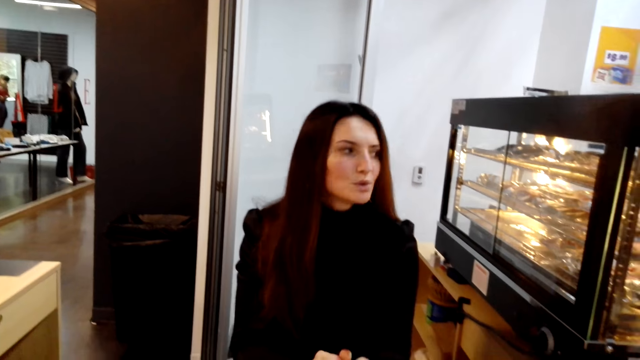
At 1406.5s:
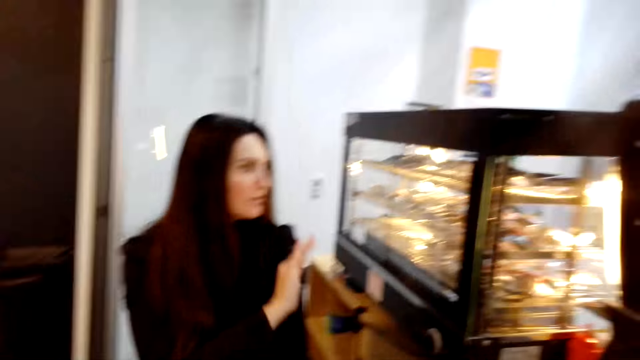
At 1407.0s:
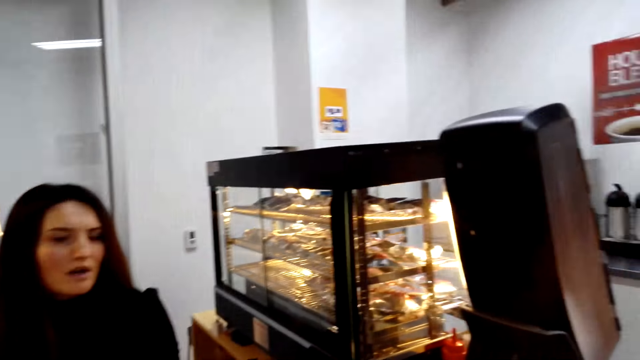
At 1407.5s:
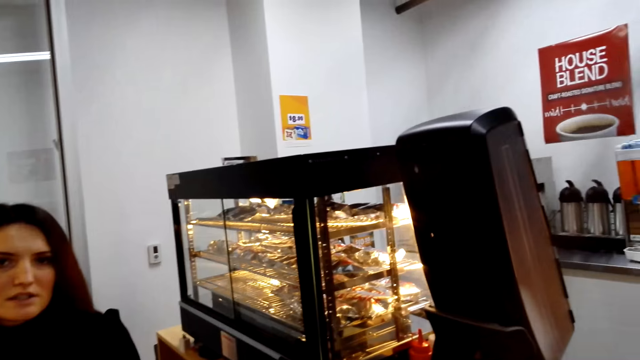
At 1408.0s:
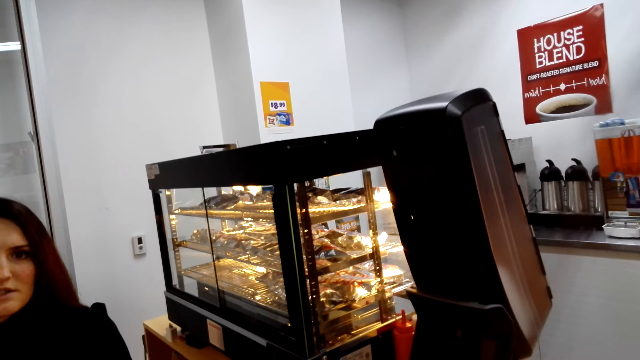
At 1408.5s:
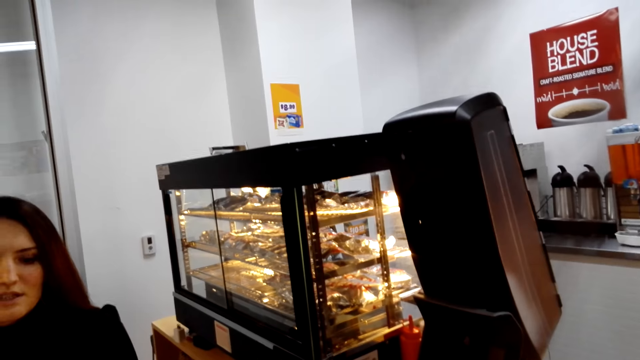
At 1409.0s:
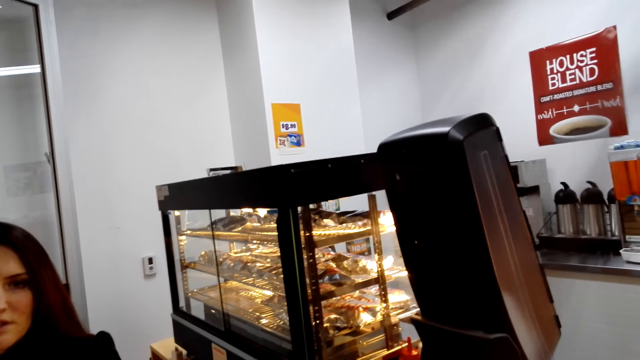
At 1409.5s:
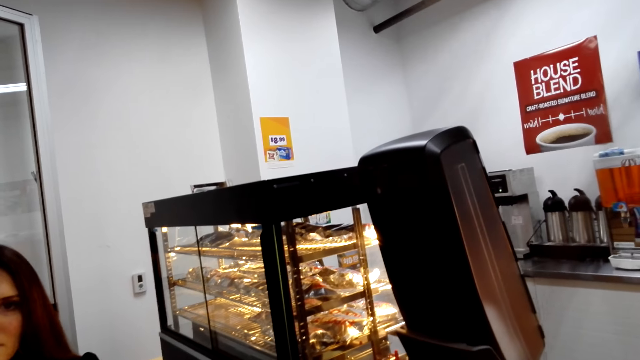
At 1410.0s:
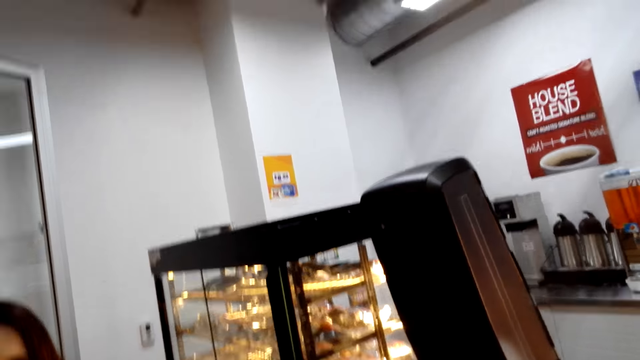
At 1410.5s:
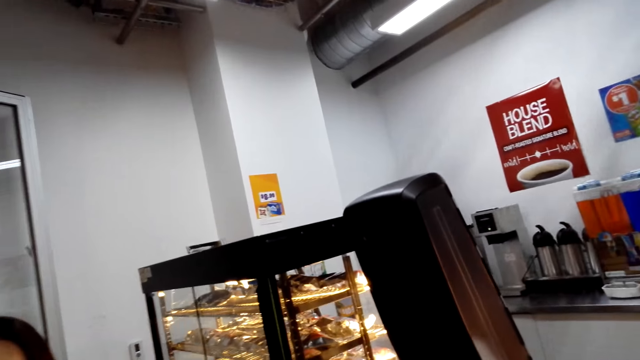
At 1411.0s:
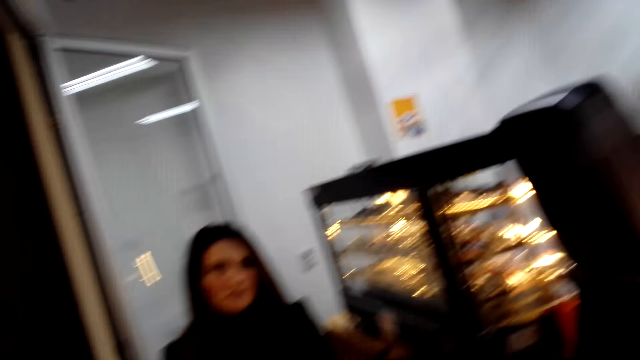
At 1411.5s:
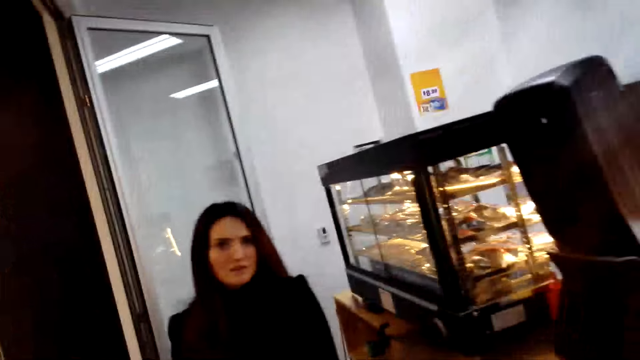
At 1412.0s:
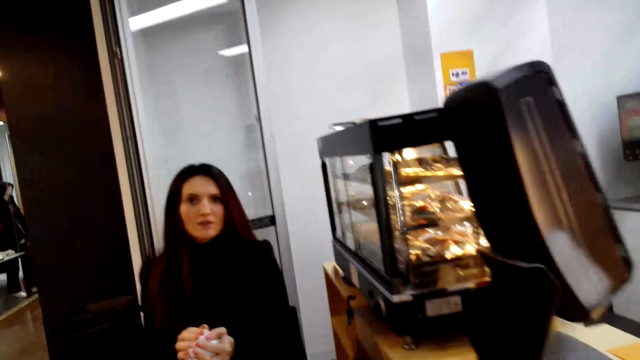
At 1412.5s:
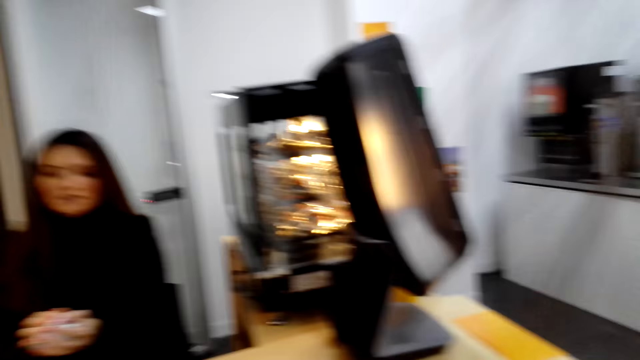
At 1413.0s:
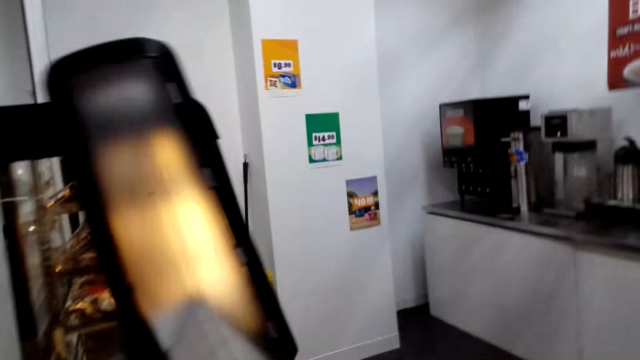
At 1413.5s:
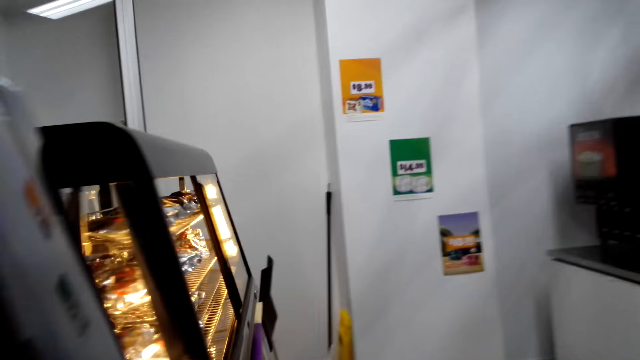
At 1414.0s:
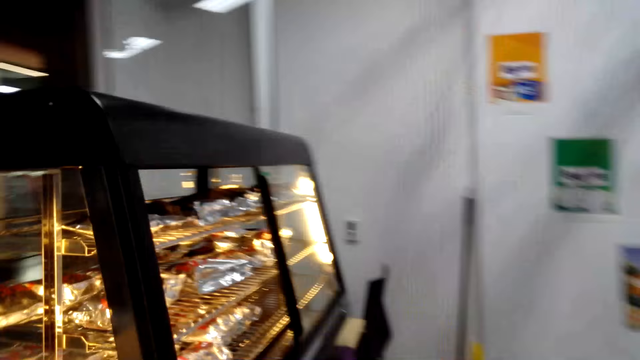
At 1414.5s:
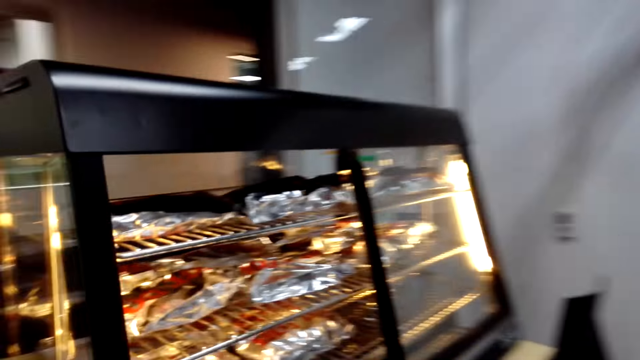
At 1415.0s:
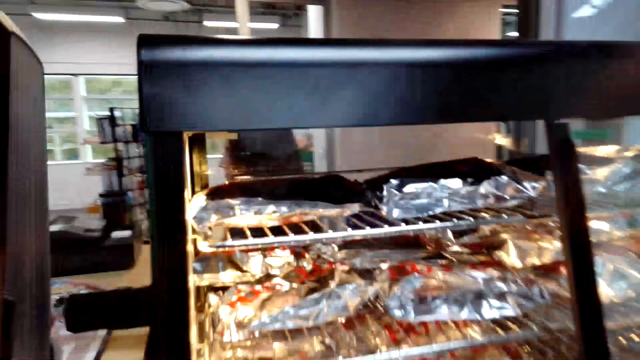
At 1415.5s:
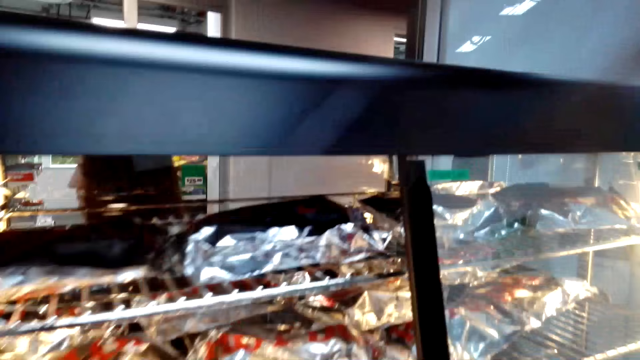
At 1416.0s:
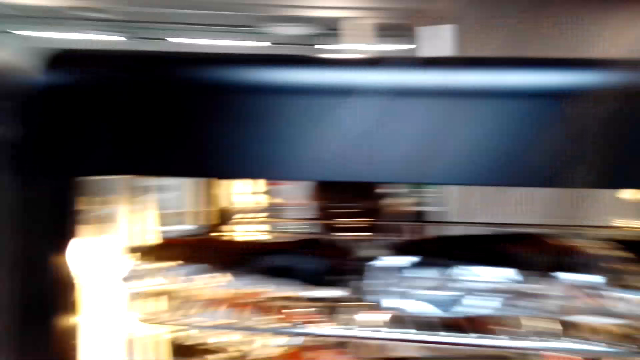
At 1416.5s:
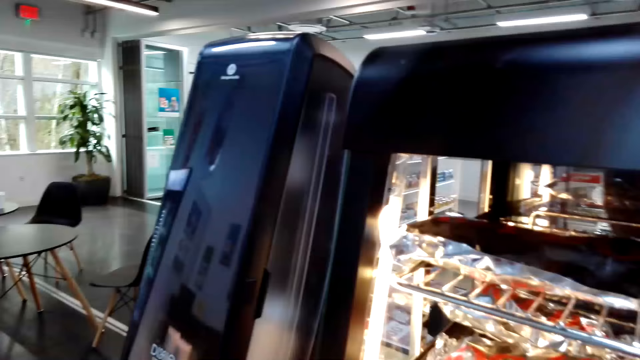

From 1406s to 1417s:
The camera wearer looks around the room. They move around the room.

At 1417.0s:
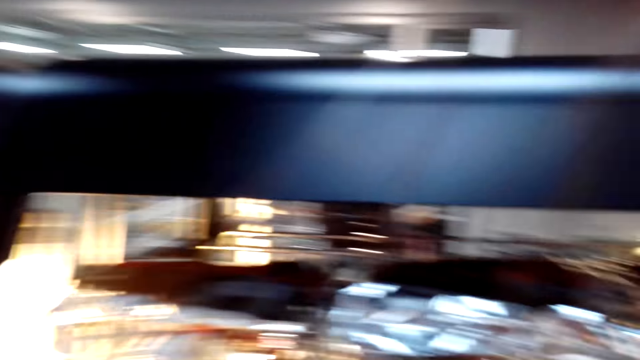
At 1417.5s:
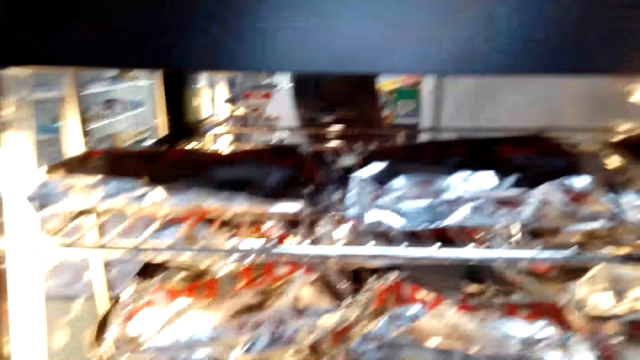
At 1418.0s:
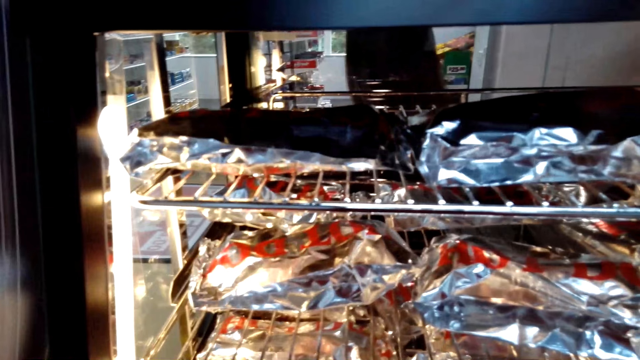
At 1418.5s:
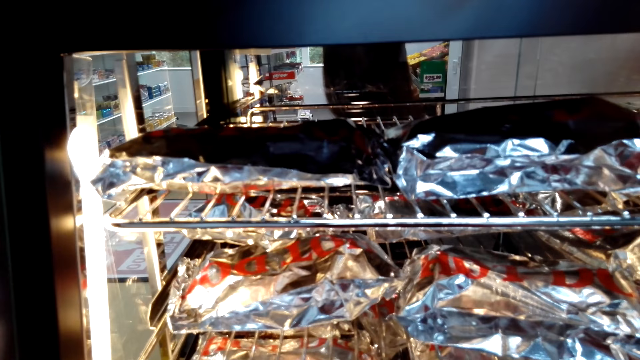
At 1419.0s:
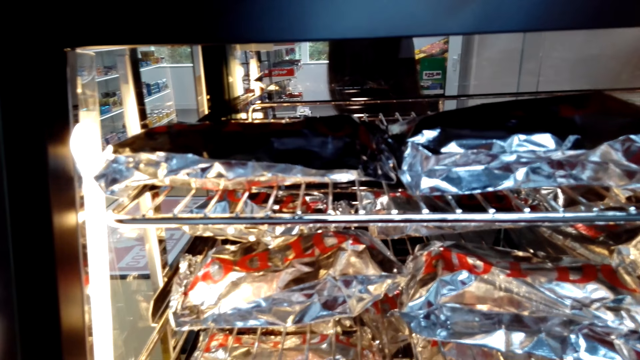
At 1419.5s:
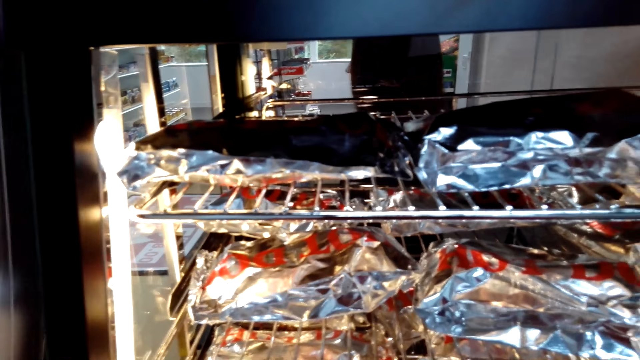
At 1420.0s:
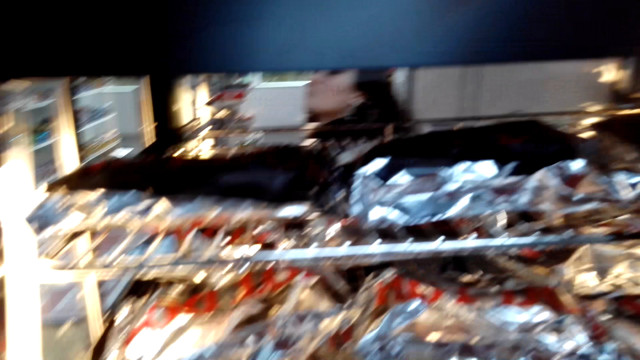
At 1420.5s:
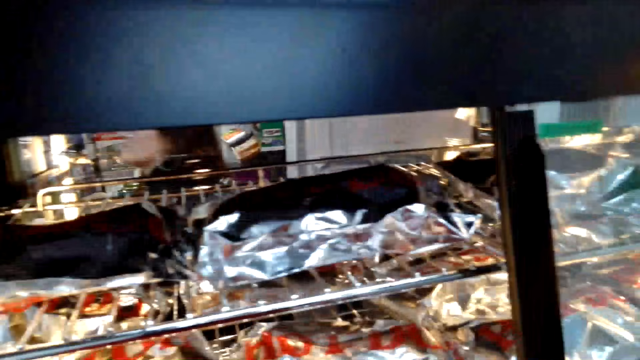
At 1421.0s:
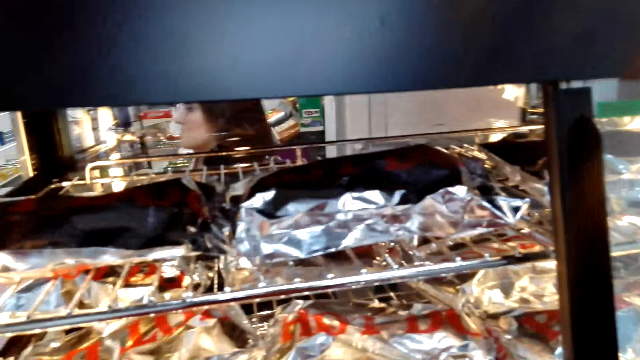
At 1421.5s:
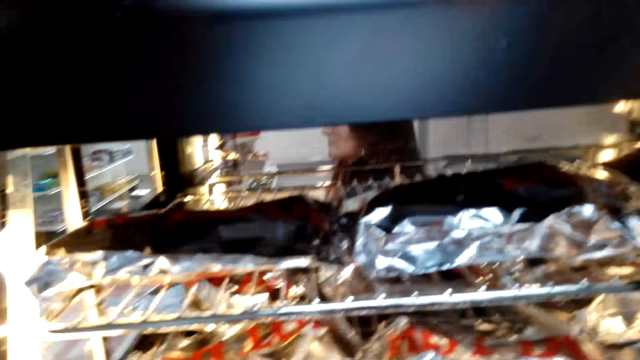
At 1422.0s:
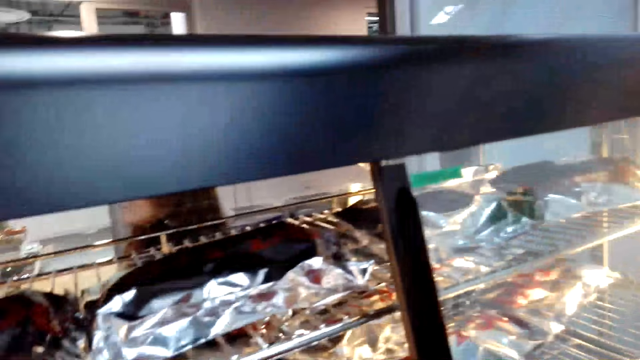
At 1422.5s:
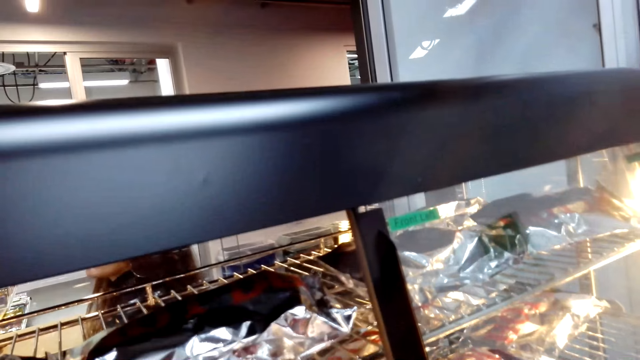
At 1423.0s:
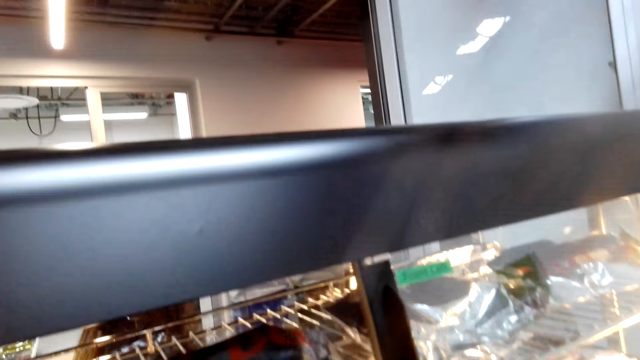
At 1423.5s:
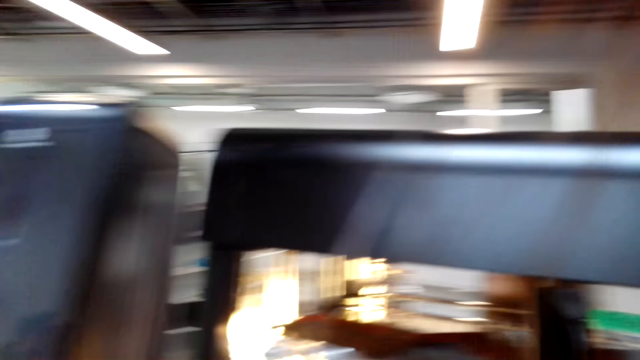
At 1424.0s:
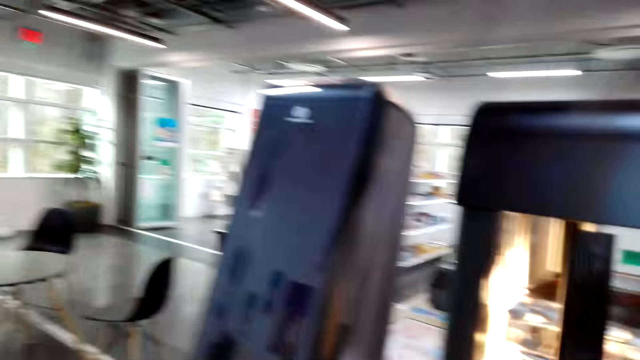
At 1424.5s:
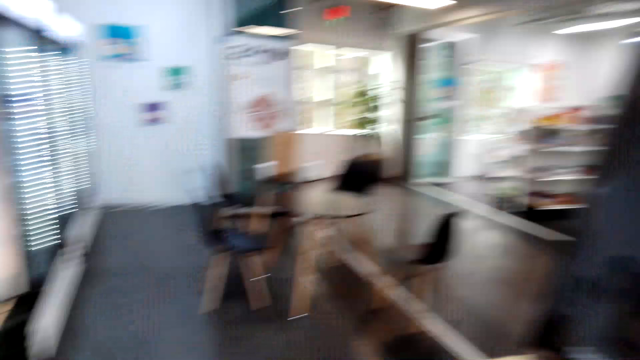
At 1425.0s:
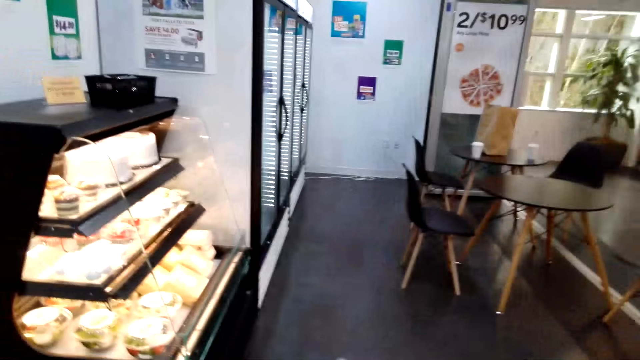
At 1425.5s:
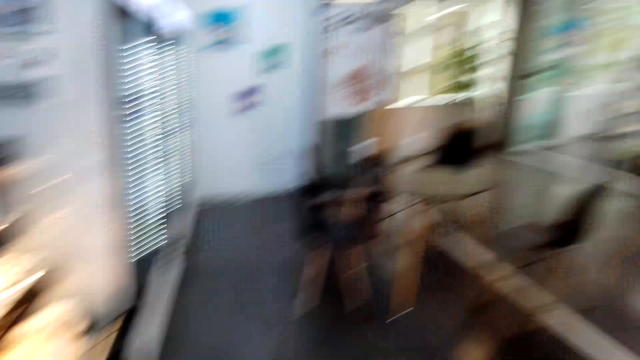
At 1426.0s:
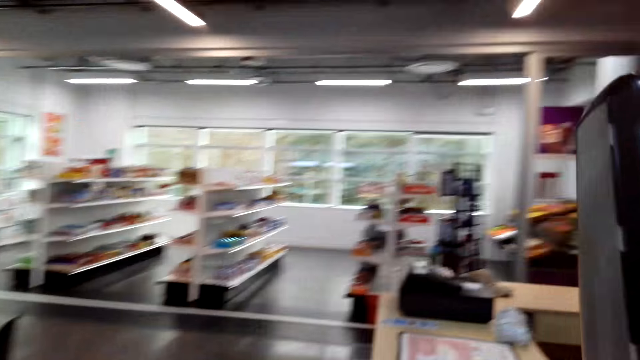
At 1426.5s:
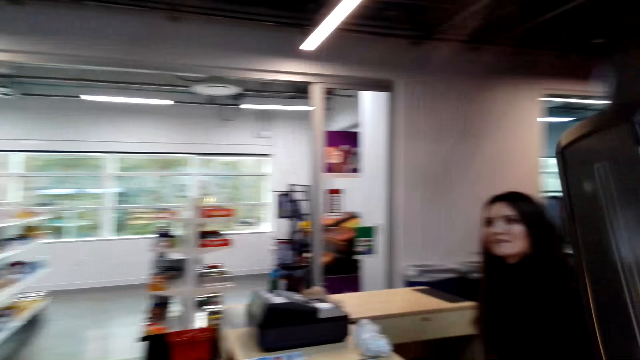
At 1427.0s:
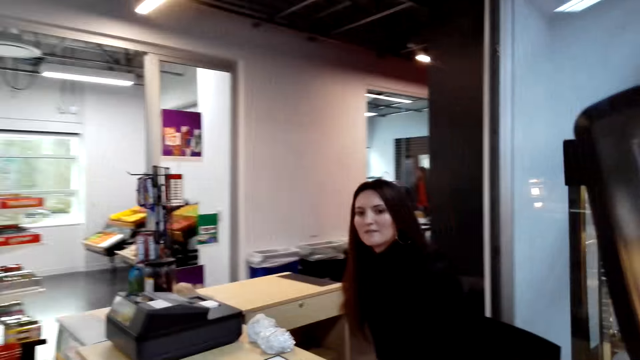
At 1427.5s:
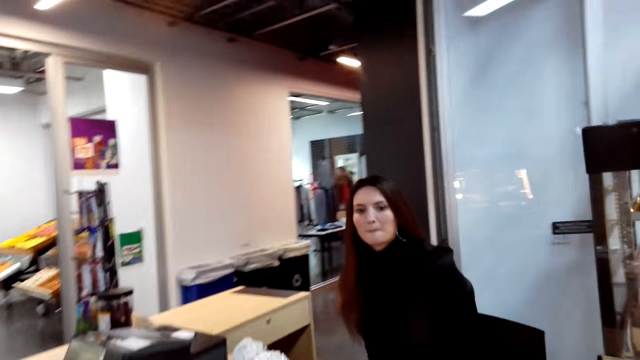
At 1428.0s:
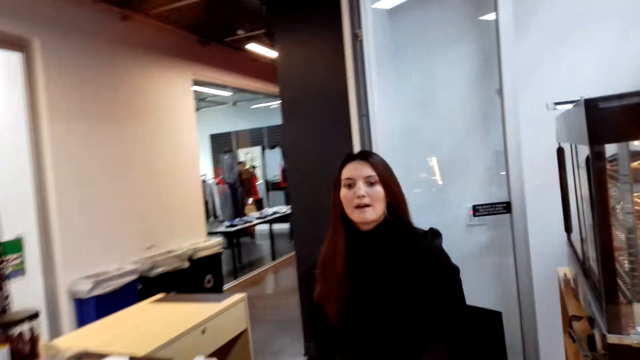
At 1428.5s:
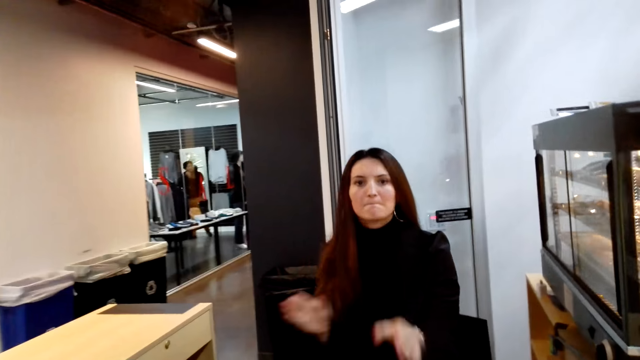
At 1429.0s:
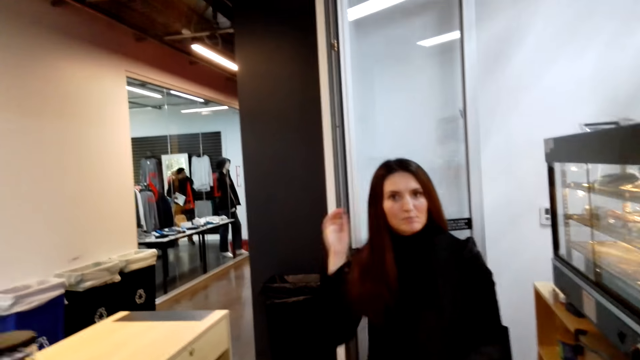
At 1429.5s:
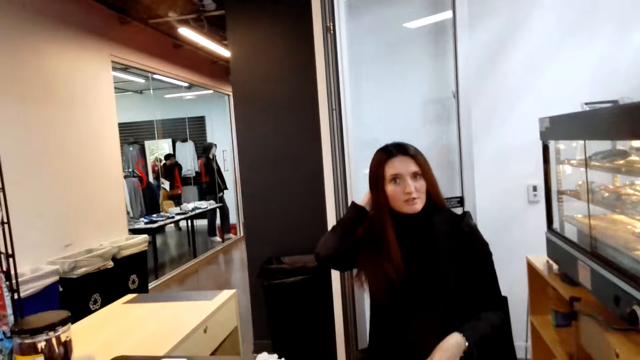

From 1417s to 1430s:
The camera wearer checks the food on the display. They move around the room. They converse with the woman.
